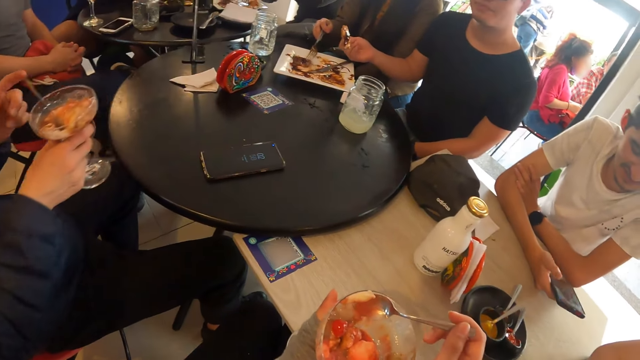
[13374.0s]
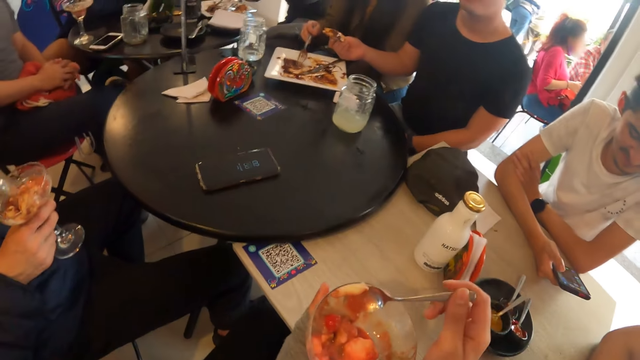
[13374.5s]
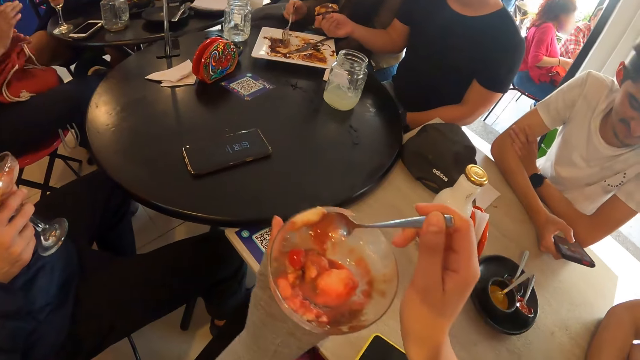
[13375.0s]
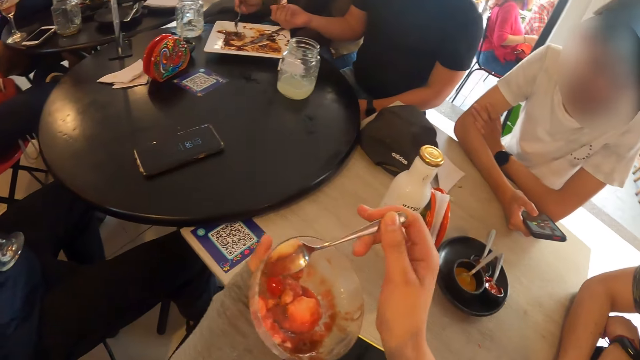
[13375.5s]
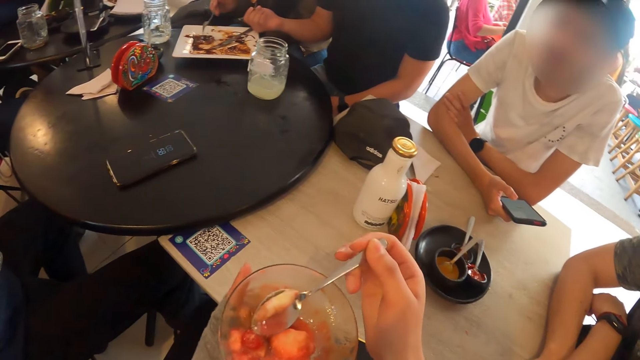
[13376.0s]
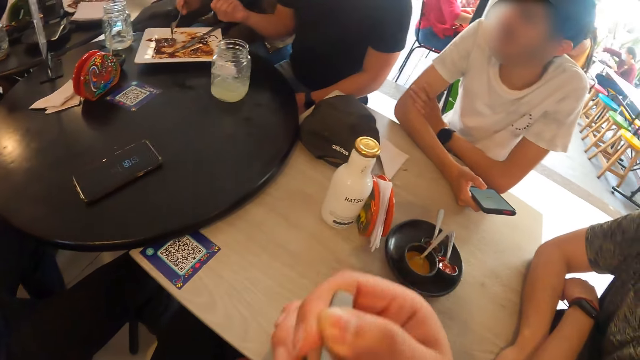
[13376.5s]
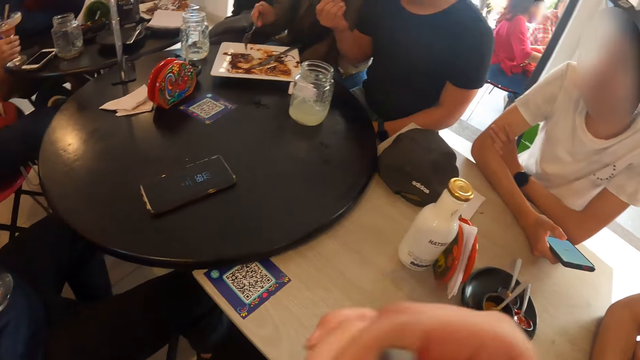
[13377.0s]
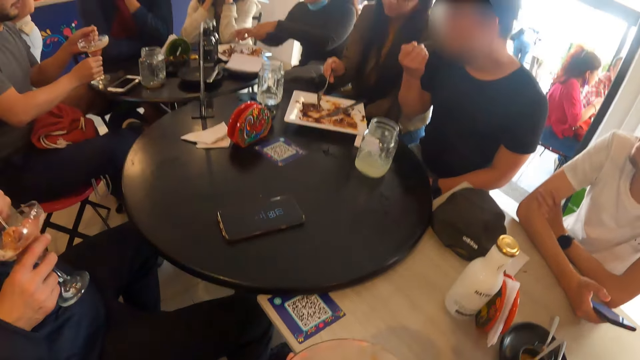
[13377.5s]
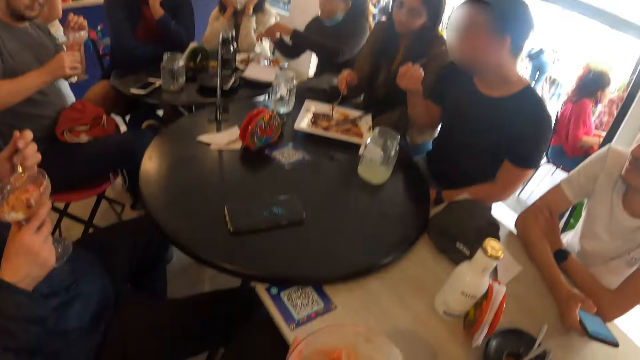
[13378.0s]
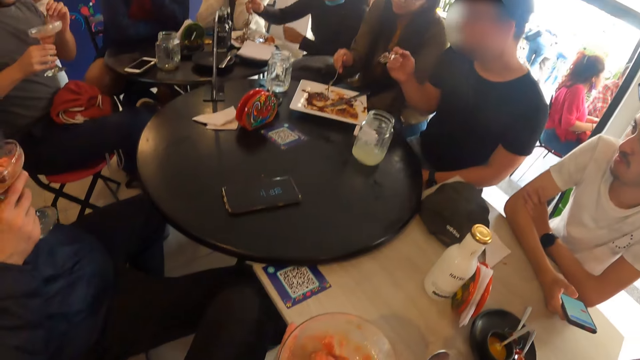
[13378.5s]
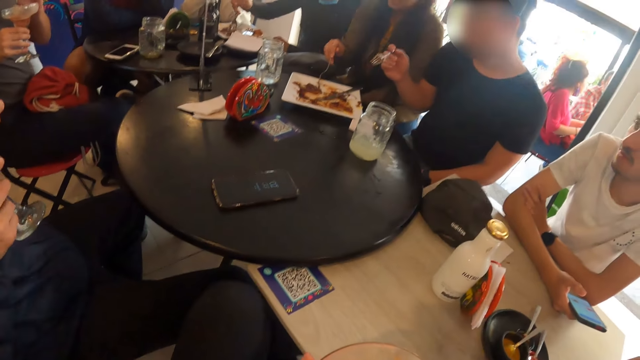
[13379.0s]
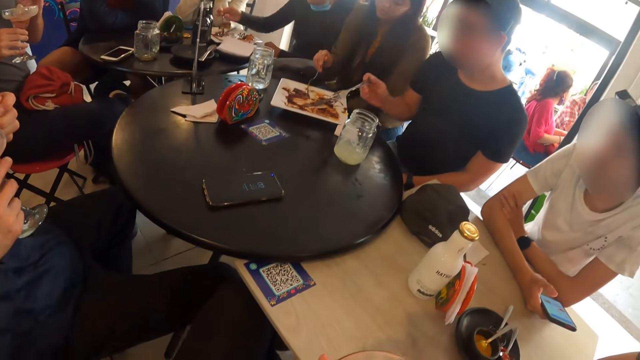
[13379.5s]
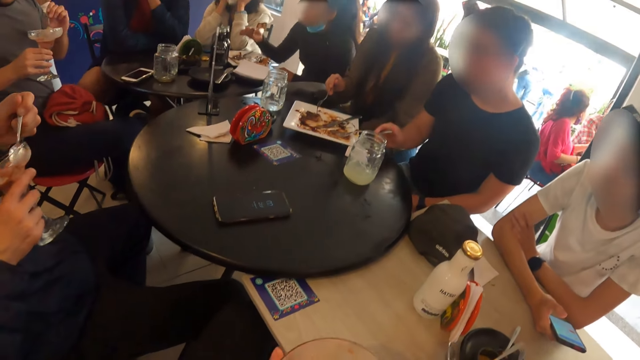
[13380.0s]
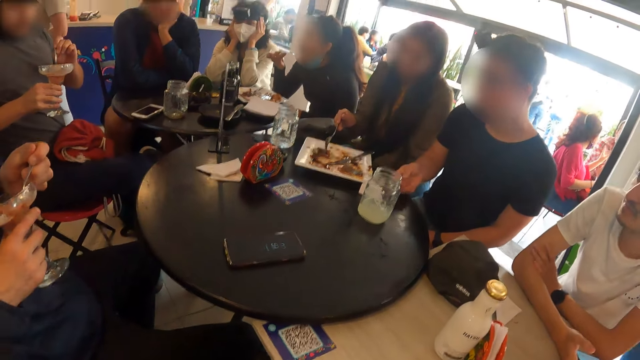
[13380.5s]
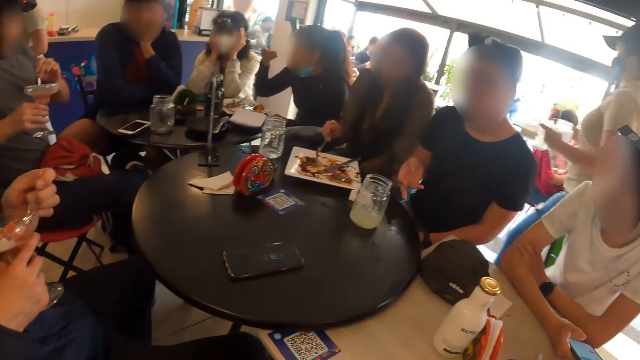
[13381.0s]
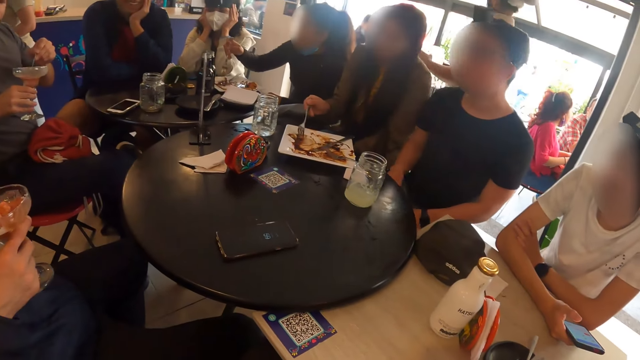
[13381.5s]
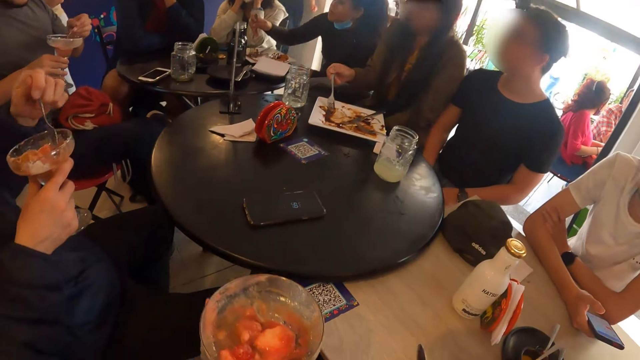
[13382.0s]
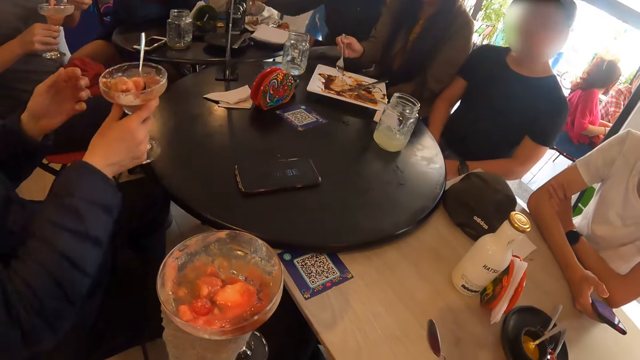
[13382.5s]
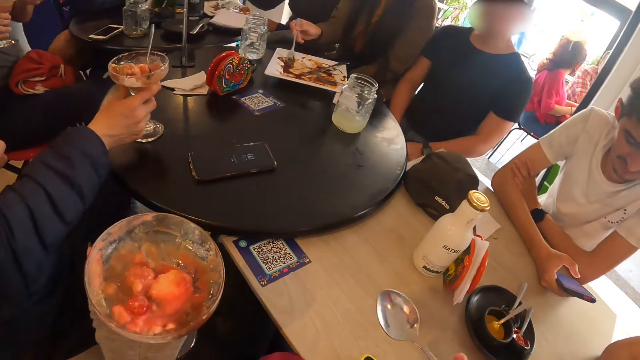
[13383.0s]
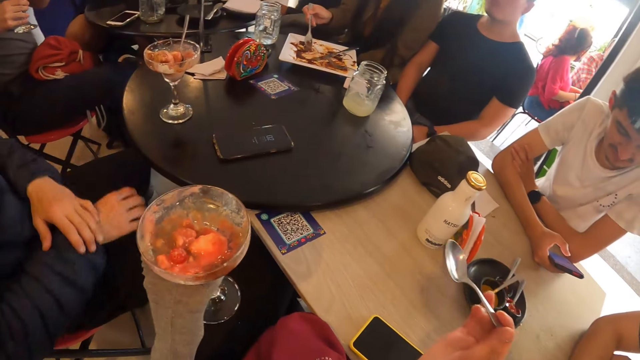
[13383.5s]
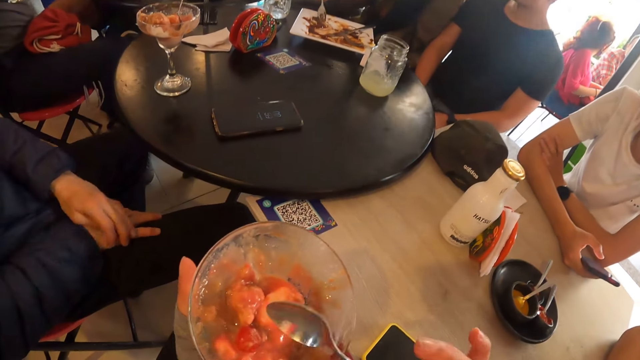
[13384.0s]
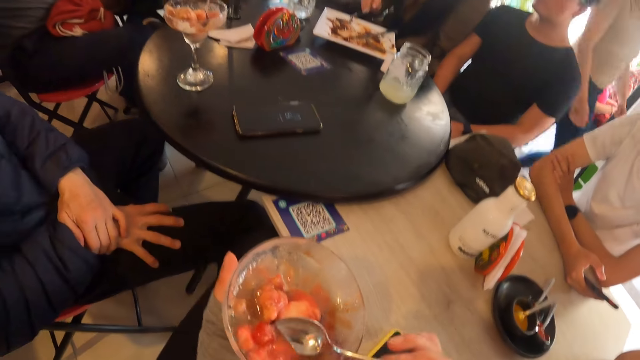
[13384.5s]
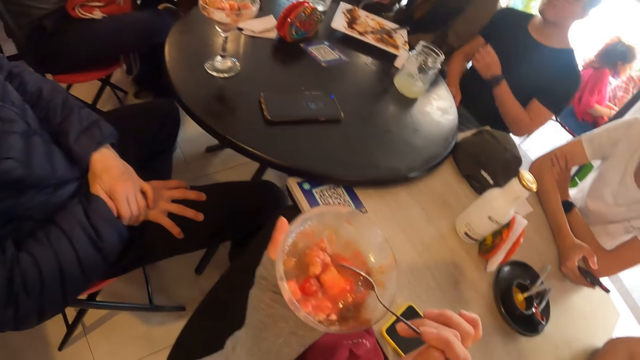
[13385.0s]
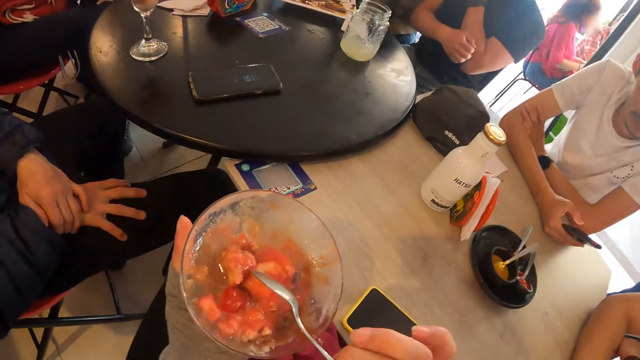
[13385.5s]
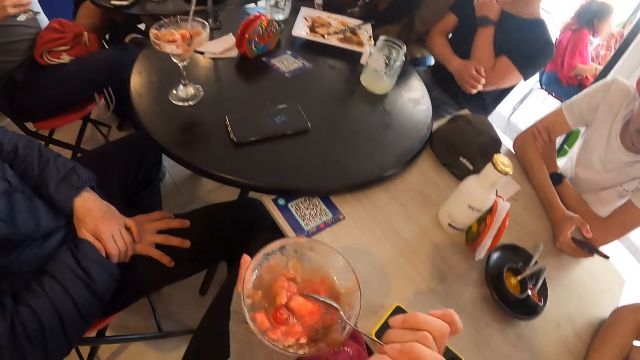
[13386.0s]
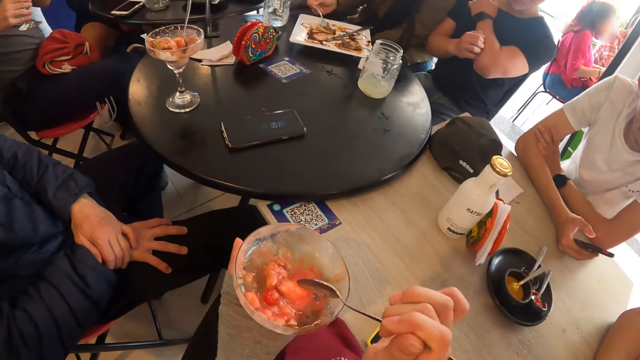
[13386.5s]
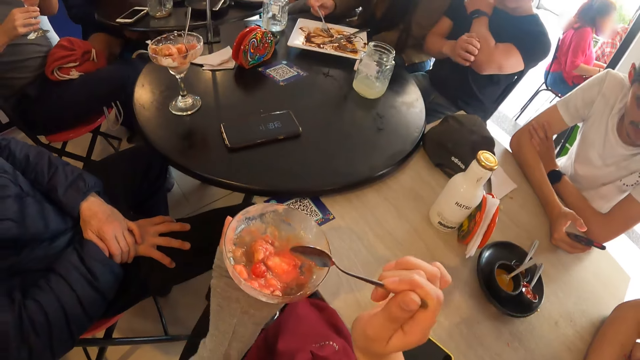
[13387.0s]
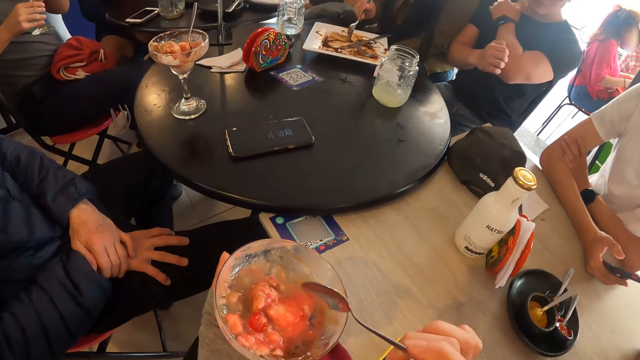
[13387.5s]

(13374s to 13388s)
A man holds a spoon in the cup of ice cream with his left hand. The camera wearer eats the ice cream with the spoon in her right hand. Another man eats the beef from the fork in his right hand. Another man lifts the cup of ice cream off the table with his right hand. The first man scoops some ice cream from the cup of ice cream with the spoon in his left hand and eats the ice cream with the spoon in his left hand. The third man stirs the cup of ice cream with the spoon in his left hand. The second man places the fork in his right hand in the plate. The first man scoops some ice cream from the cup of ice cream with the spoon in his left hand. A woman interacts with a man. The woman moves her left hand. The first man puts the spoon in his left hand into the cup of ice cream and places the cup of ice cream on the table with his right hand. The camera wearer scoops the food. Another man scratches his hand.

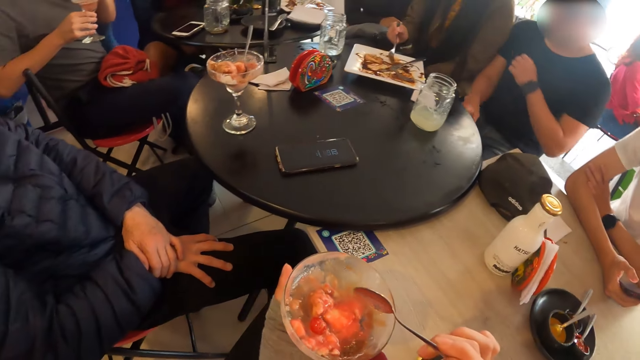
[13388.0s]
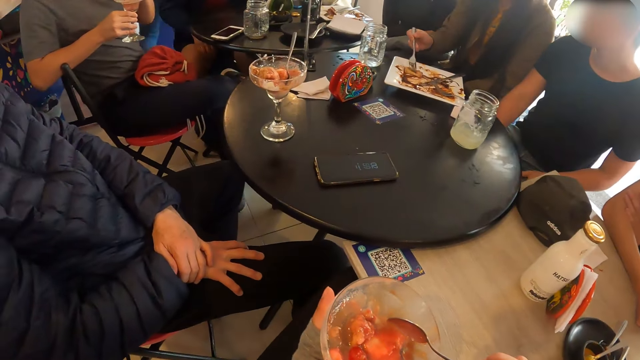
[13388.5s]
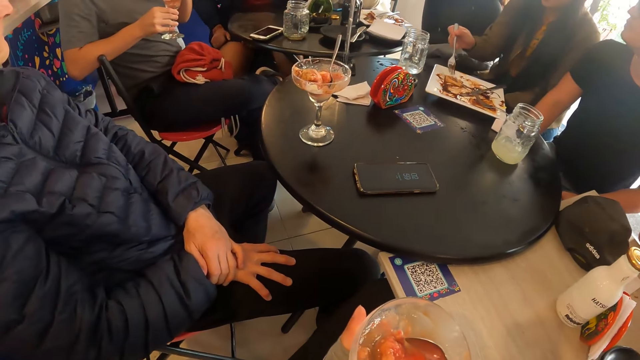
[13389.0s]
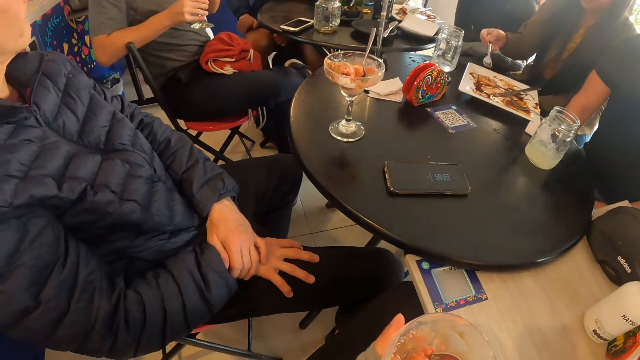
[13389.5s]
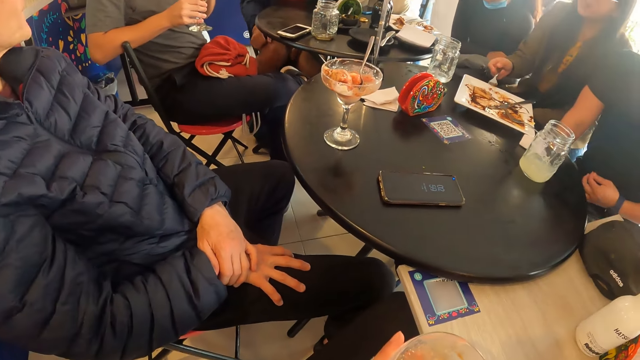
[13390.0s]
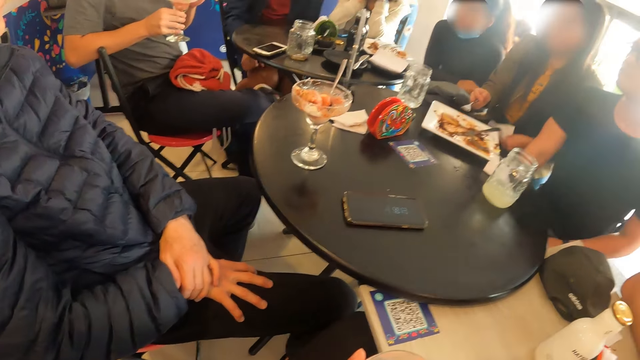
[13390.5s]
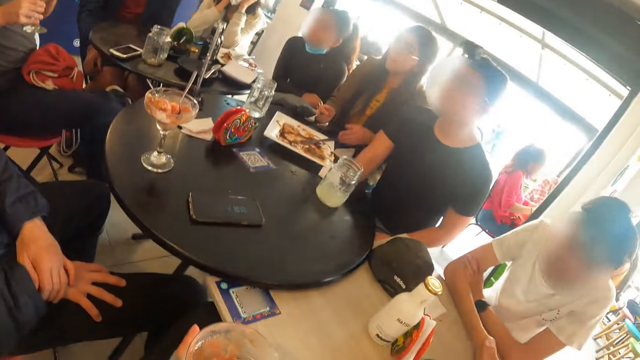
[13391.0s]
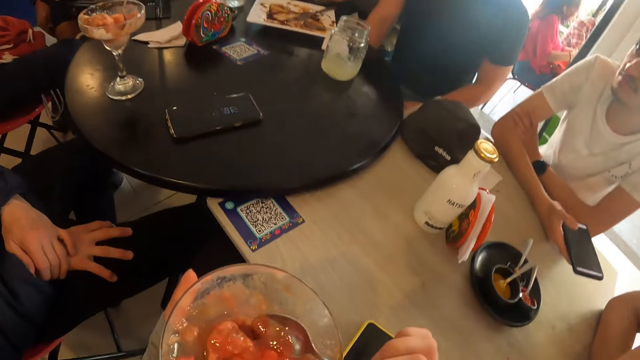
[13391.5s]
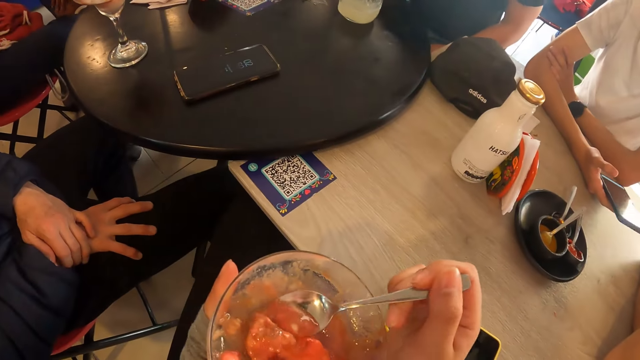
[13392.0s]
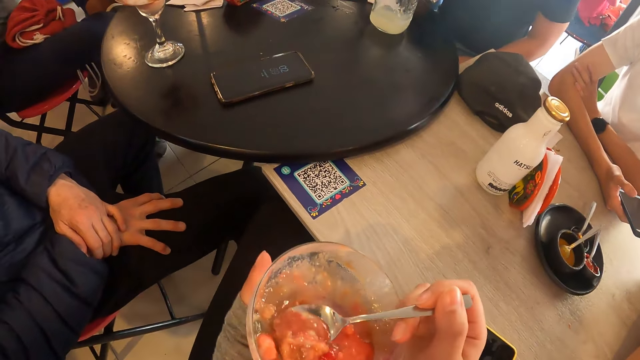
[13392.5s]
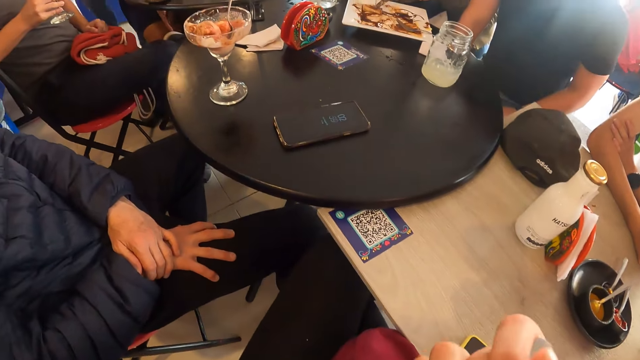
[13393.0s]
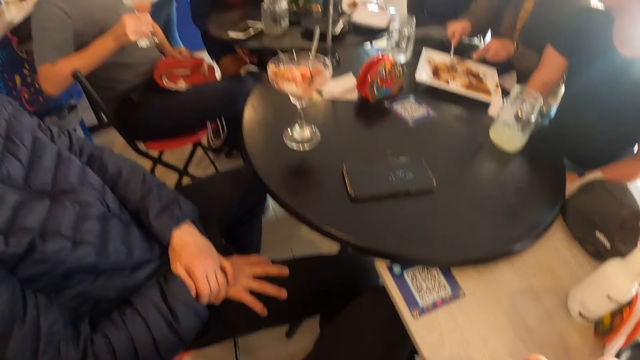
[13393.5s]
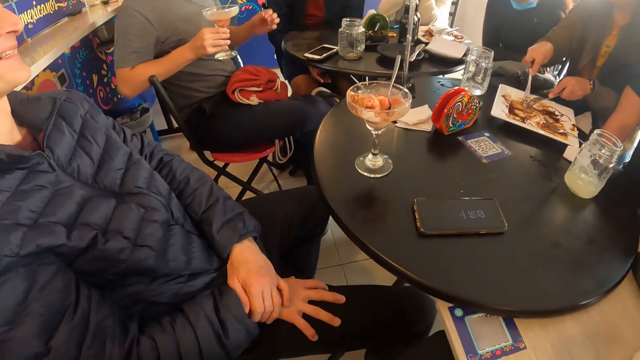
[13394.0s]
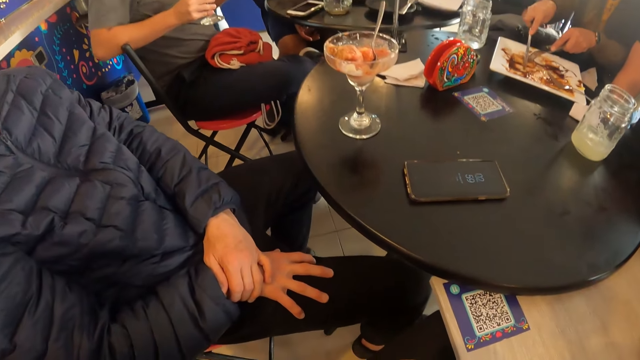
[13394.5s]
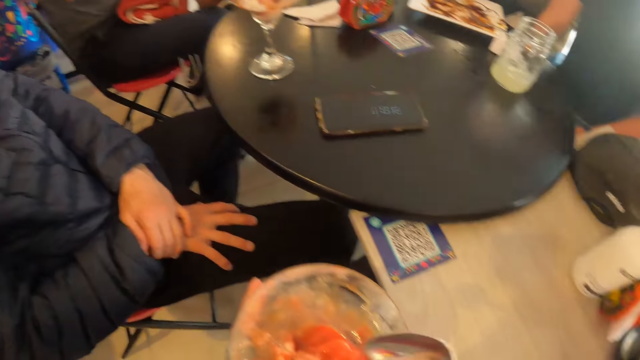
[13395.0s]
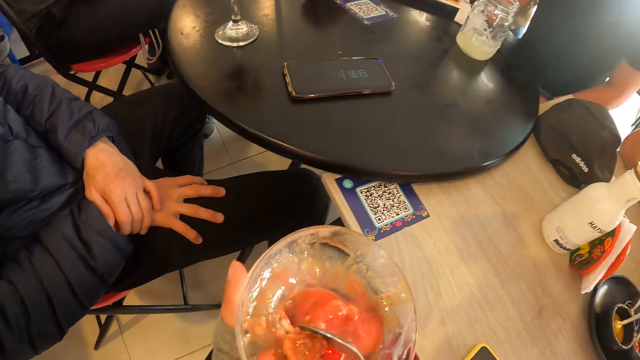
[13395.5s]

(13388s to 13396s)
The camera wearer scoops some ice cream from the cup of ice cream with the spoon in her right hand. A lady touches the food. A woman places a tissue in her left hand on the table. The woman transfers the fork from her right hand to her left hand. The camera wearer eats the ice cream with the spoon in her right hand. The woman cuts the beef on the plate with the knife in her right hand. Another lady eats the food. The camera wearer scoops the food.
